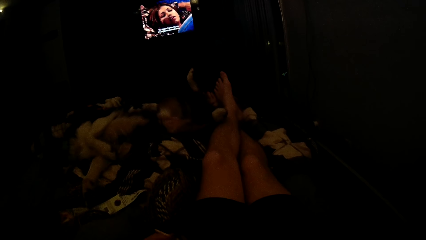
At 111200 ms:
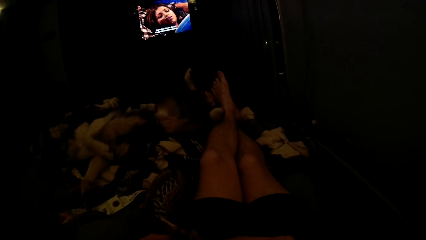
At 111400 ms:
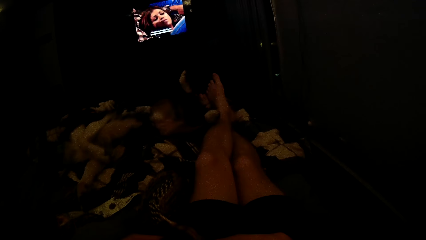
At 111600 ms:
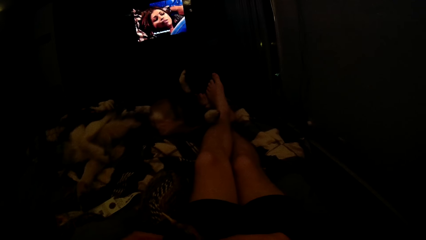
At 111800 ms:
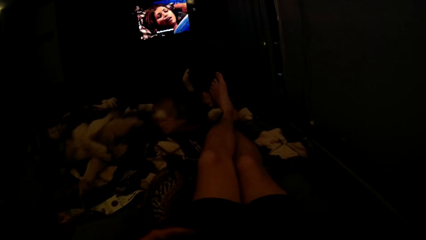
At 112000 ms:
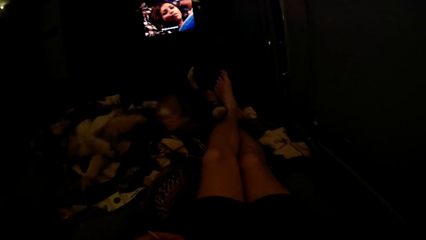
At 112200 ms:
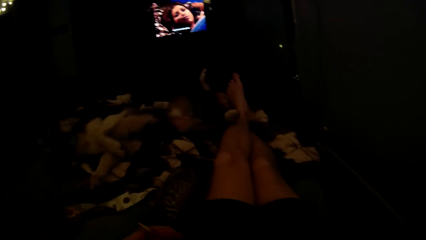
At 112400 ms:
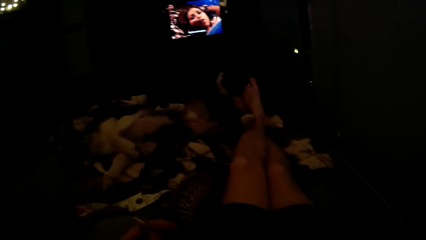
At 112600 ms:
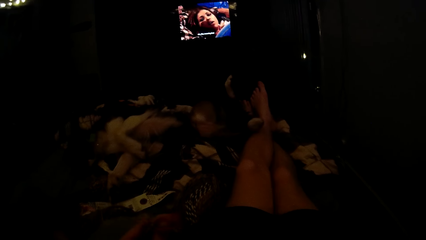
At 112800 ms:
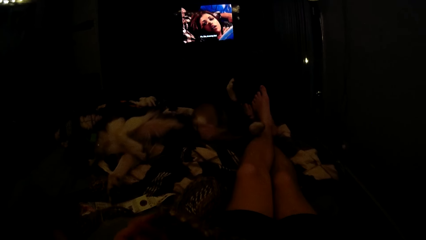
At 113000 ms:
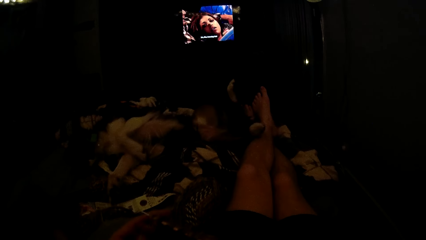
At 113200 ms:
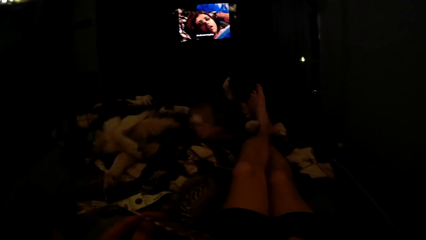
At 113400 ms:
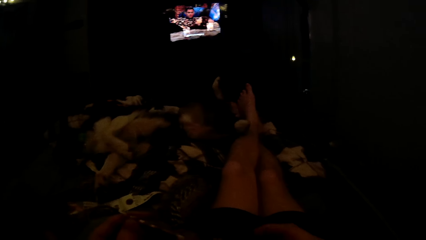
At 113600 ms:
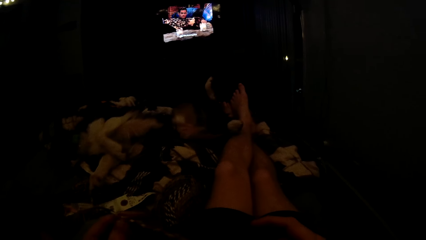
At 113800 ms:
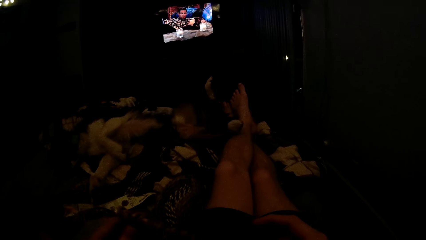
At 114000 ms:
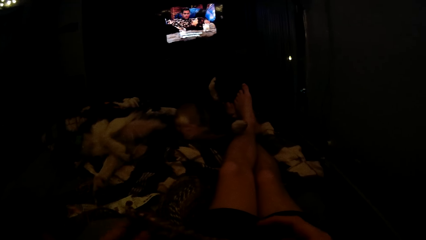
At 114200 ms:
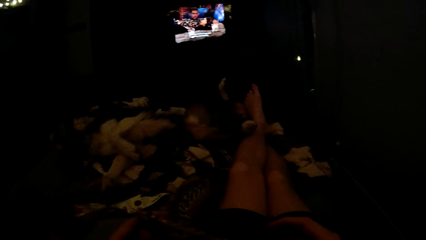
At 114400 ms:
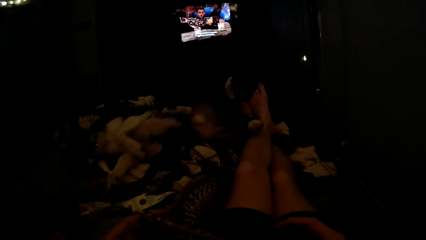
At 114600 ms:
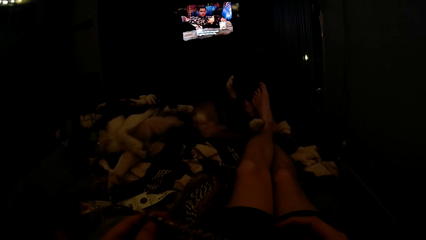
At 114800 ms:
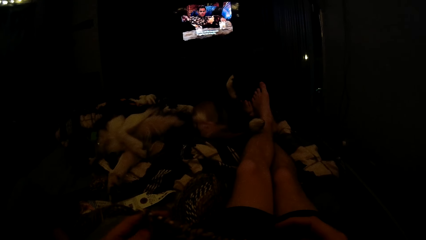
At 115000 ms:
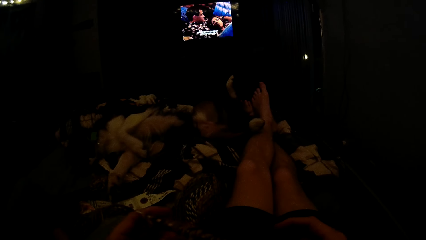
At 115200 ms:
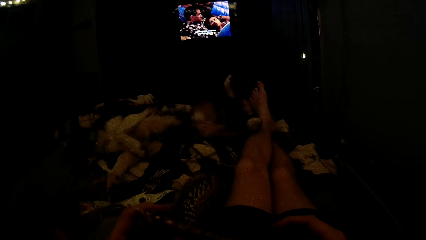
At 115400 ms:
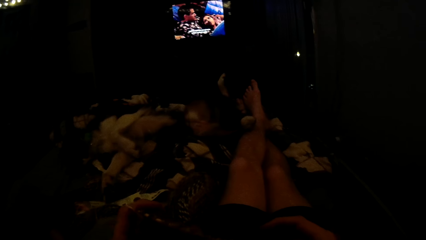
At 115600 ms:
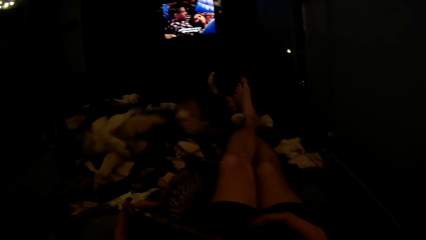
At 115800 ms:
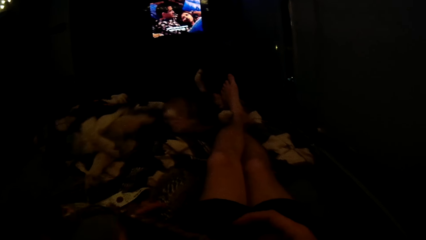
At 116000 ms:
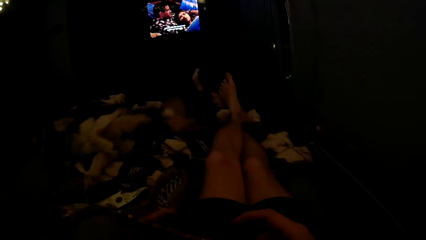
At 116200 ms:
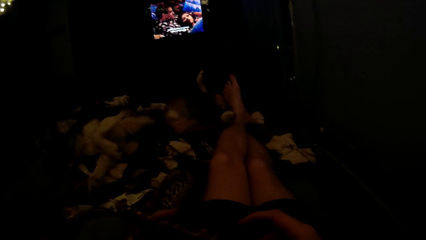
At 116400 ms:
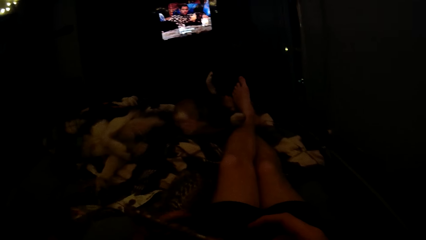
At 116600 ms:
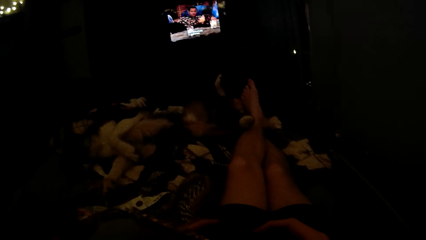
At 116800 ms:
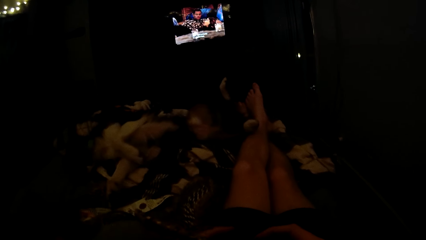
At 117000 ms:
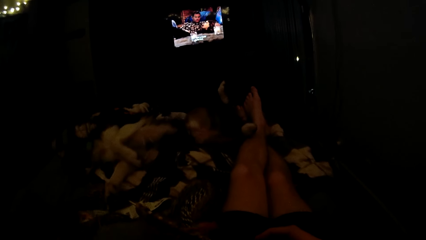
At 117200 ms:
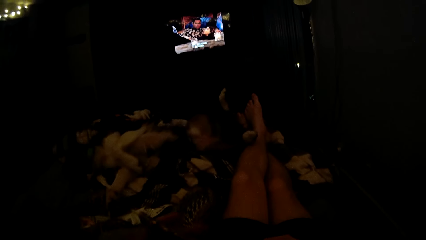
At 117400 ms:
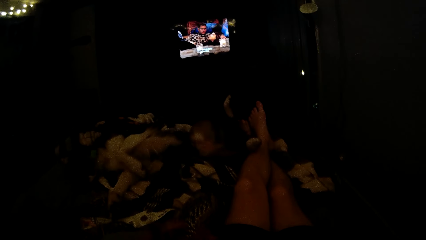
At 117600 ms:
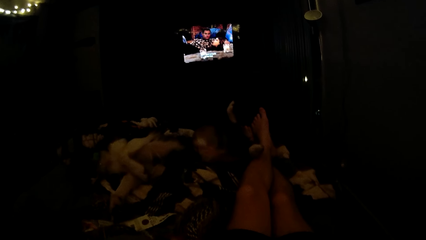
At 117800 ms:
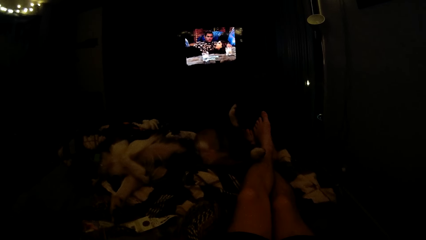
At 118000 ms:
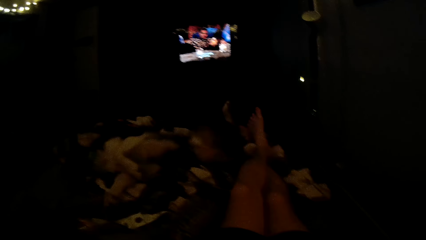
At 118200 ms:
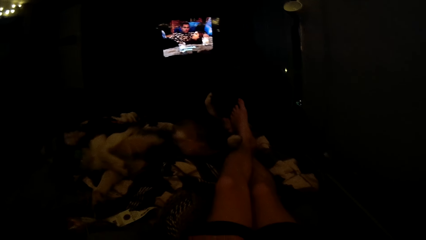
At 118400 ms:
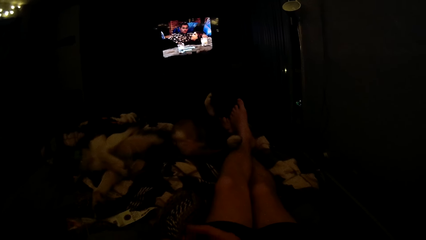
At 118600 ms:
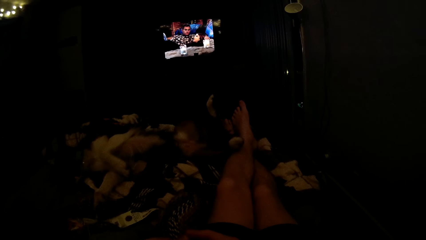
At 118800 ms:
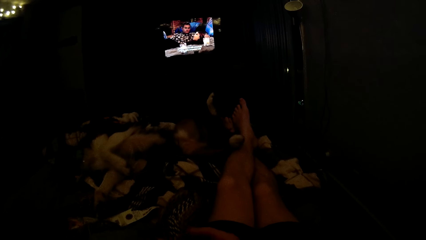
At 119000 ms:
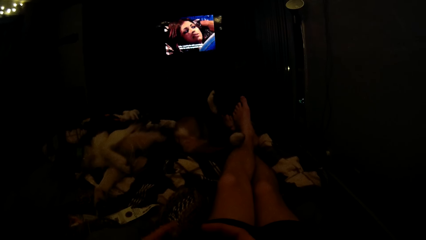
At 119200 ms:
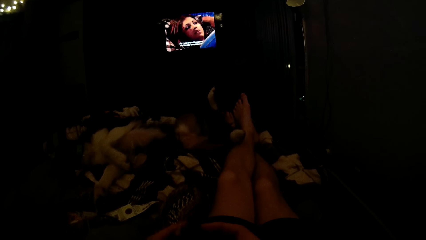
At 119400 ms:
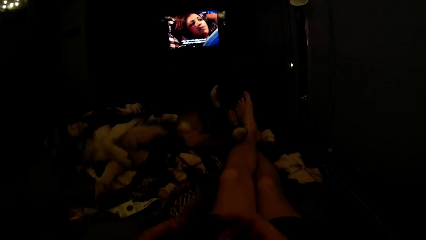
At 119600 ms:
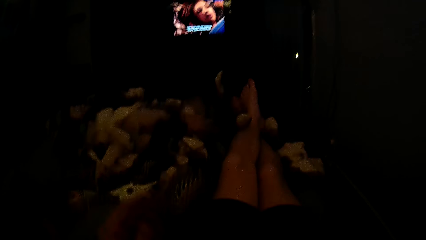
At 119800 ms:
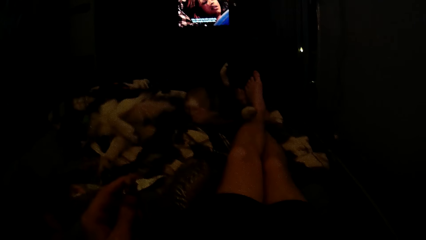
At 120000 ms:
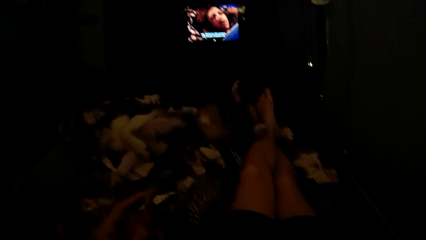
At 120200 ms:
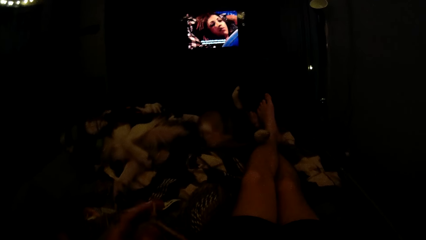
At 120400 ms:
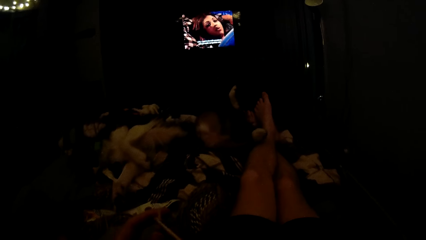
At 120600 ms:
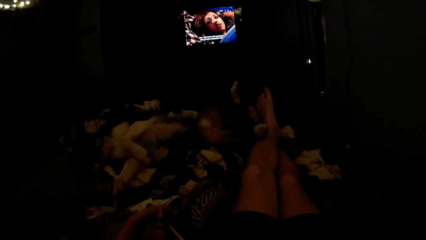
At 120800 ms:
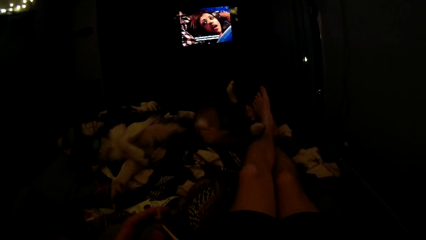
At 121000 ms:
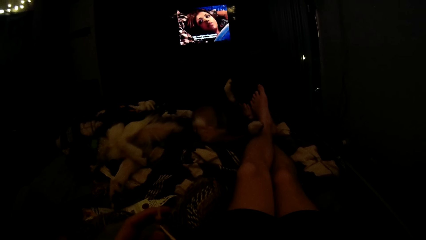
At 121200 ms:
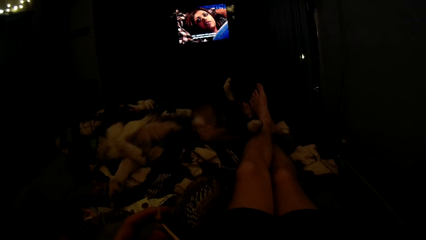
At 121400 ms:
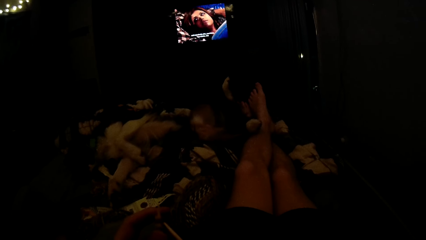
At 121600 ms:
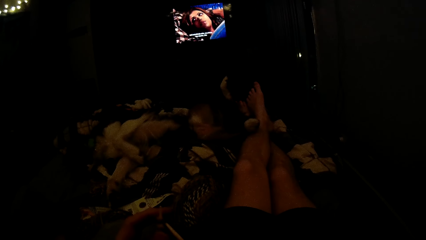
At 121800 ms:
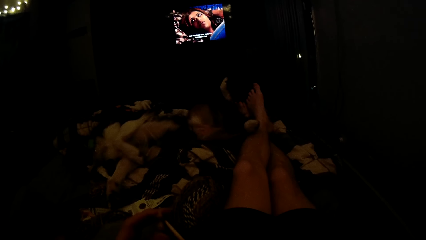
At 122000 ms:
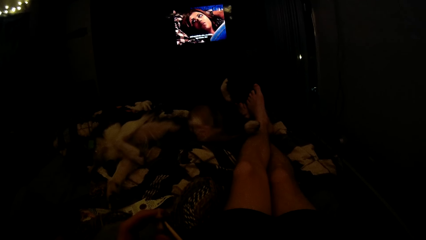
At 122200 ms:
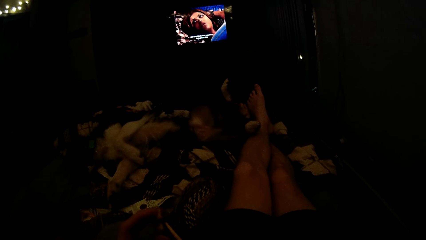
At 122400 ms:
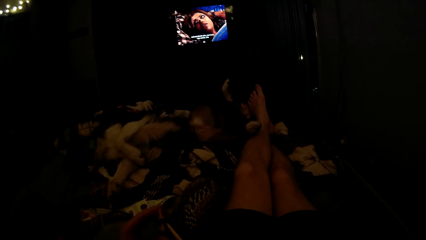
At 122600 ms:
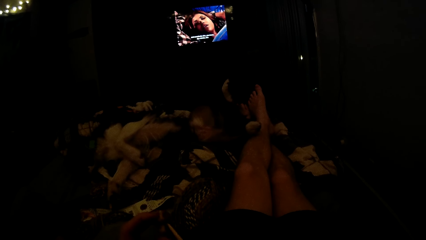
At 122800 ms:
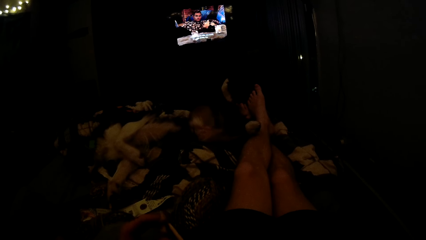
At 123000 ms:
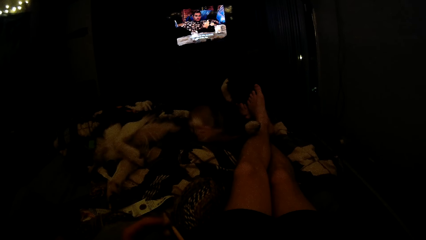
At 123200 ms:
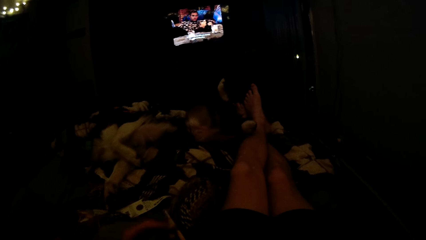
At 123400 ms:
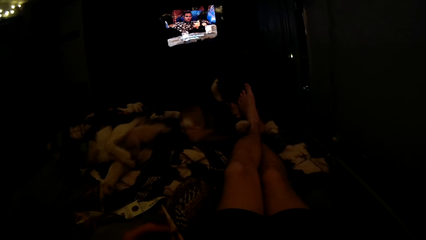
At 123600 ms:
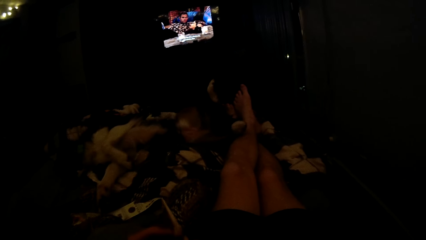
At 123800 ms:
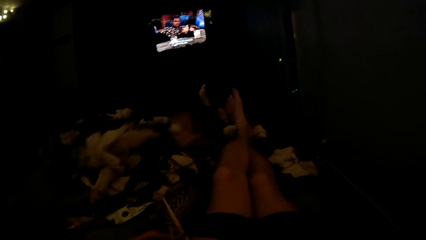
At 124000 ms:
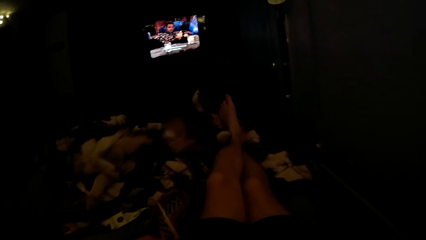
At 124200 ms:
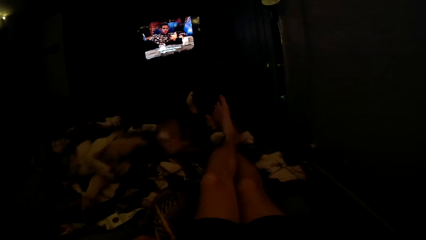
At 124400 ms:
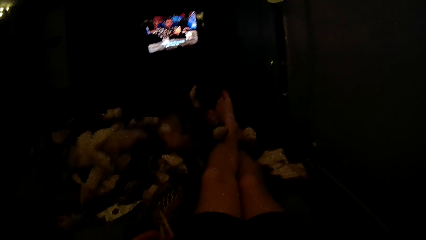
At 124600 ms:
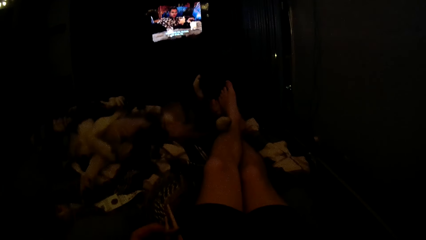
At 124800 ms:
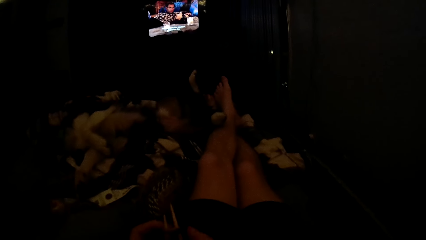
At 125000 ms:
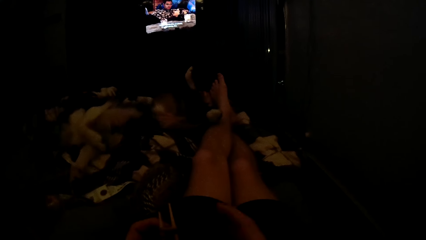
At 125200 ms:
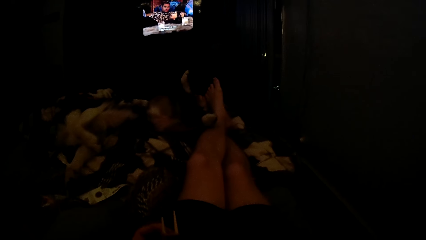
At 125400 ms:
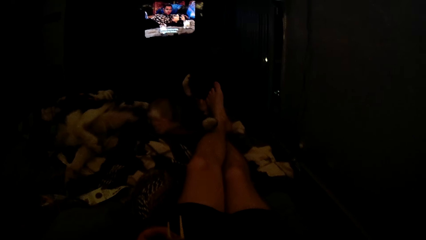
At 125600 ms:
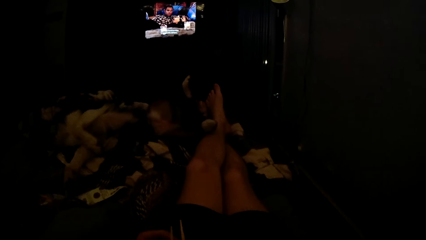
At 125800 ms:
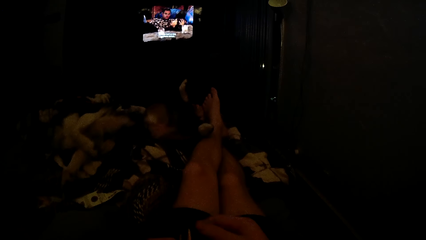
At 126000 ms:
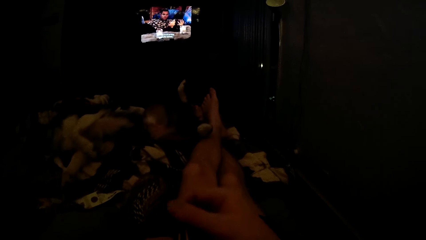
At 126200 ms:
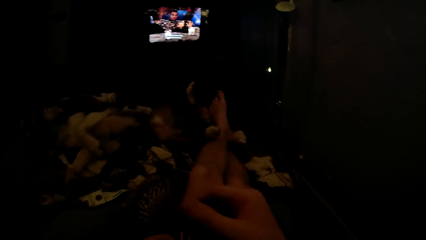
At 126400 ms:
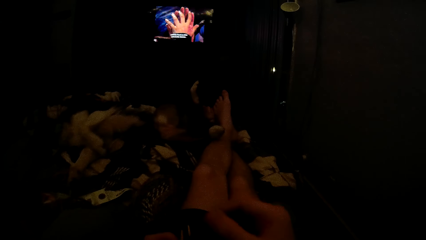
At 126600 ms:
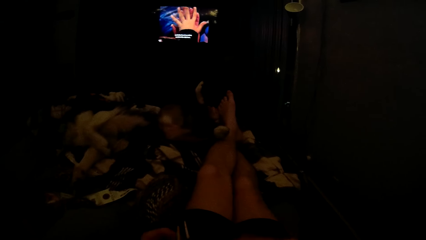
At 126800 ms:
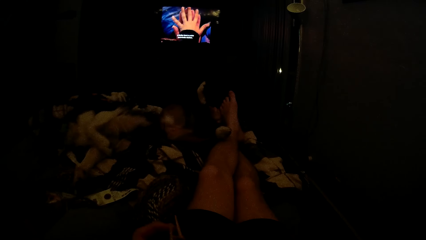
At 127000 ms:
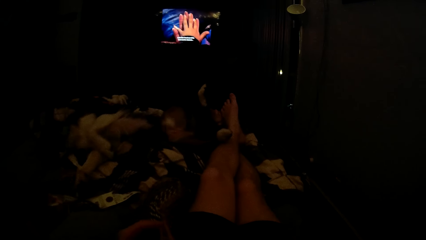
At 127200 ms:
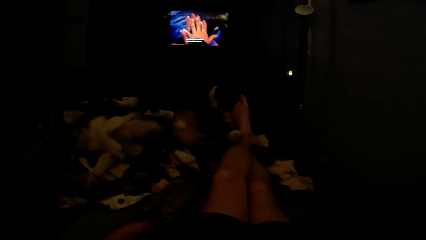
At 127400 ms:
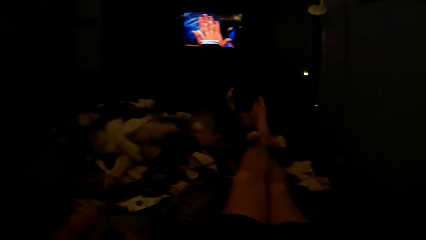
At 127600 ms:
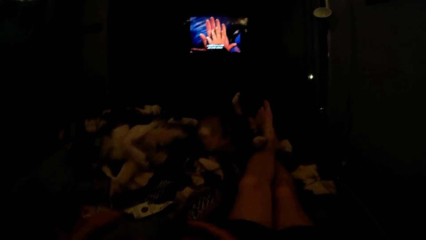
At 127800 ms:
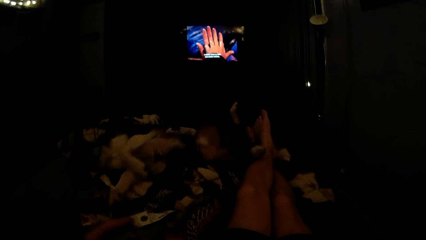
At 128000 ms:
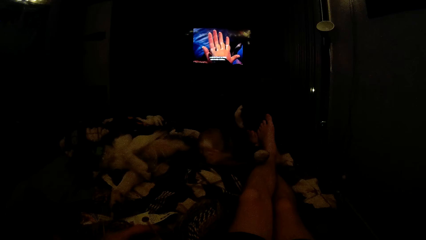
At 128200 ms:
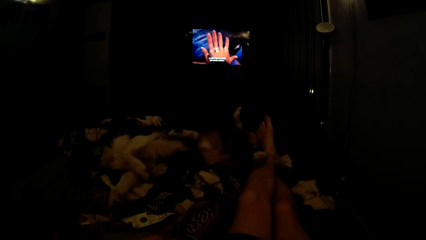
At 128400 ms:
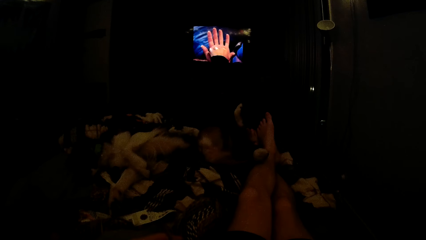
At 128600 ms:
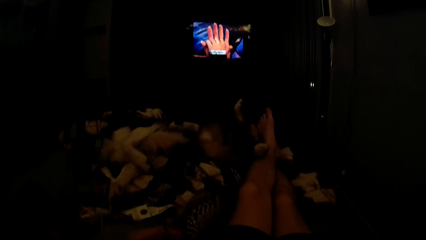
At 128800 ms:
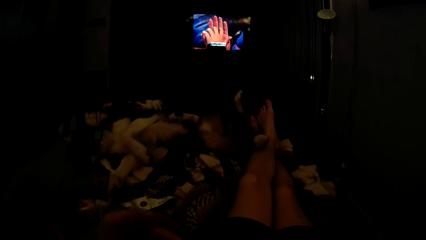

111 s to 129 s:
The camera wearer knits the fabric with a crochet hook.
